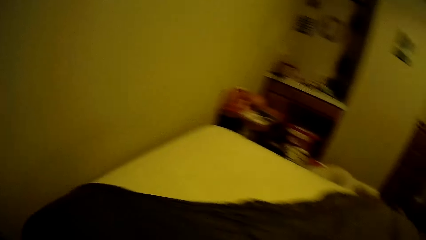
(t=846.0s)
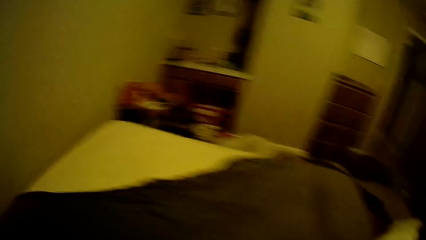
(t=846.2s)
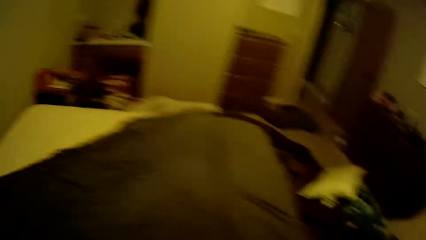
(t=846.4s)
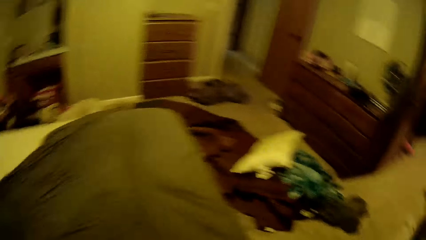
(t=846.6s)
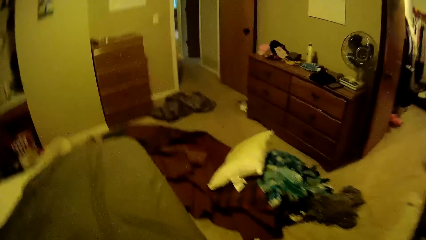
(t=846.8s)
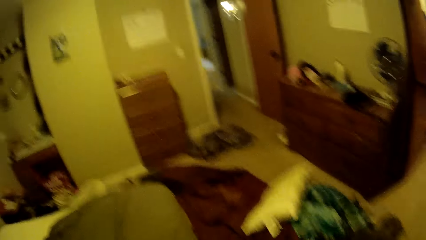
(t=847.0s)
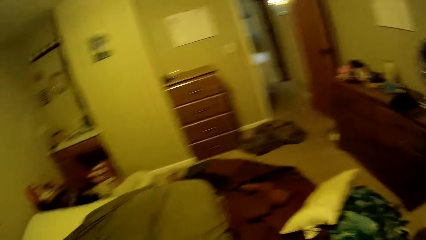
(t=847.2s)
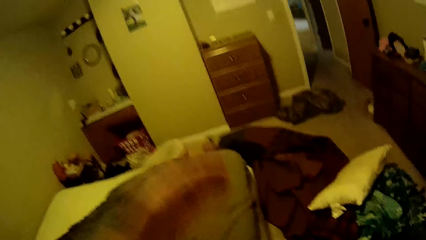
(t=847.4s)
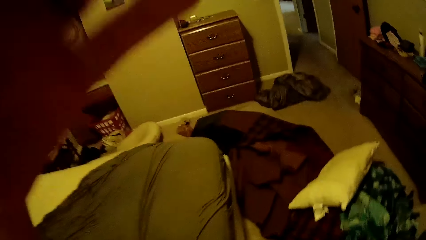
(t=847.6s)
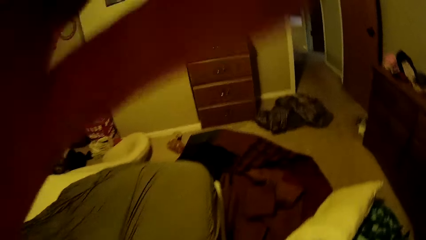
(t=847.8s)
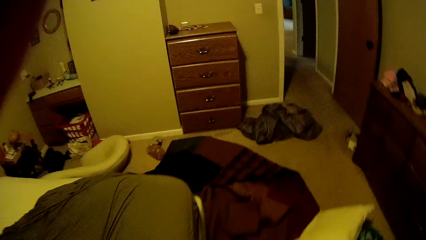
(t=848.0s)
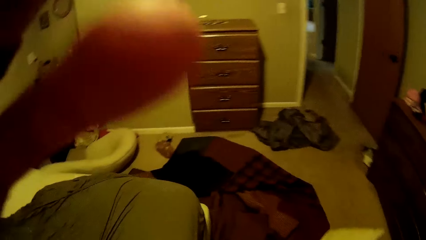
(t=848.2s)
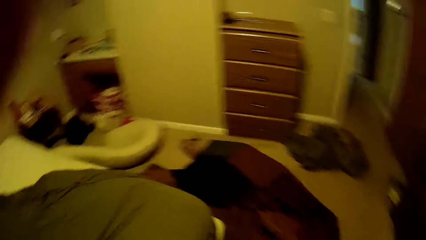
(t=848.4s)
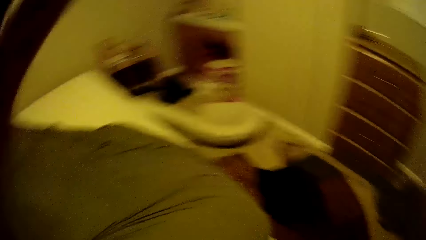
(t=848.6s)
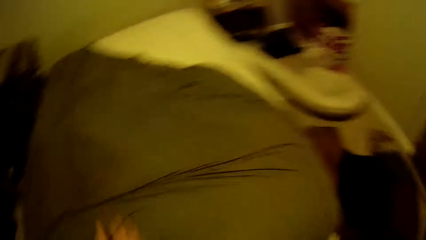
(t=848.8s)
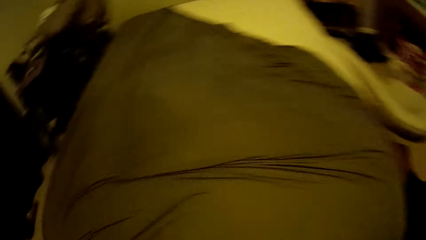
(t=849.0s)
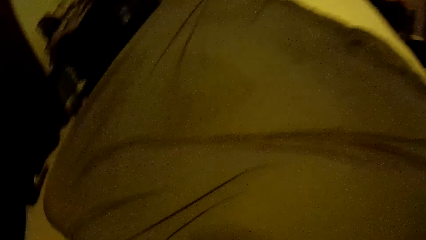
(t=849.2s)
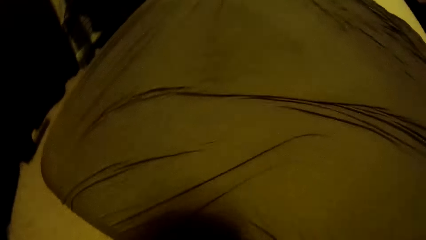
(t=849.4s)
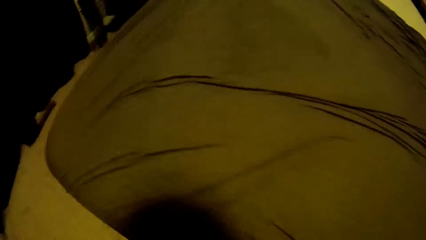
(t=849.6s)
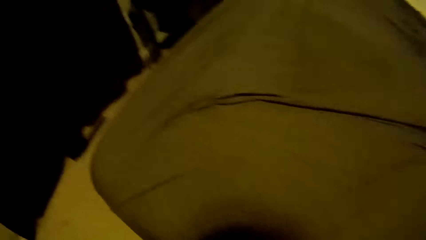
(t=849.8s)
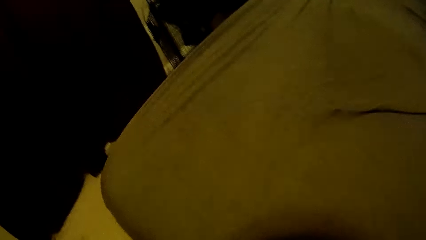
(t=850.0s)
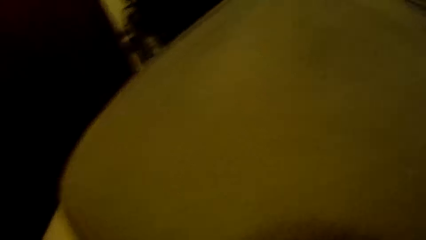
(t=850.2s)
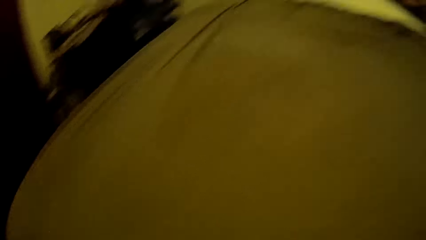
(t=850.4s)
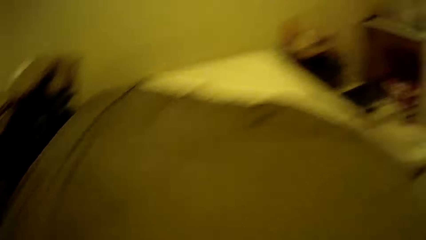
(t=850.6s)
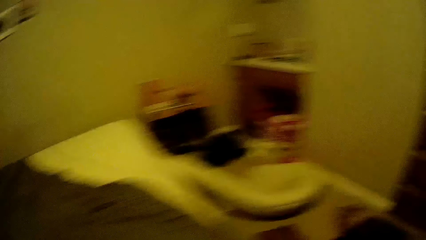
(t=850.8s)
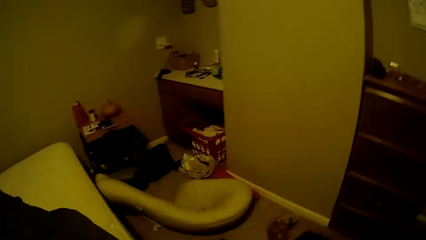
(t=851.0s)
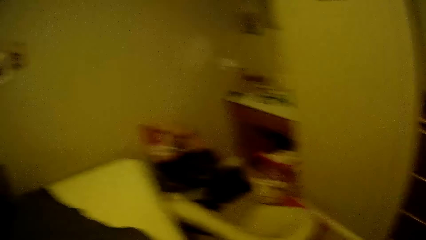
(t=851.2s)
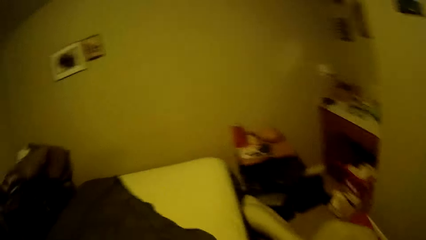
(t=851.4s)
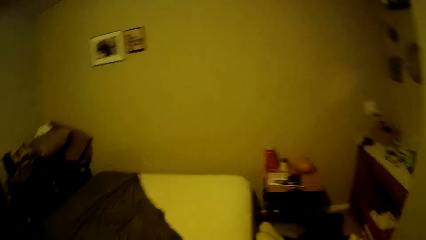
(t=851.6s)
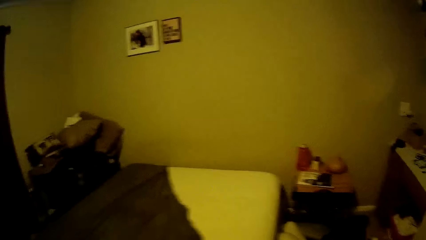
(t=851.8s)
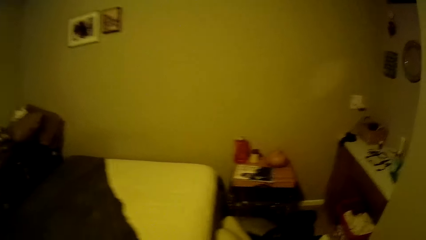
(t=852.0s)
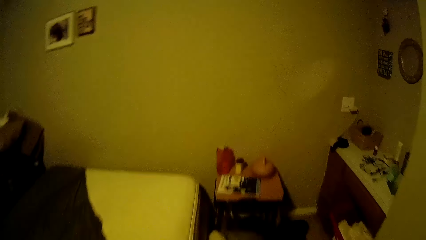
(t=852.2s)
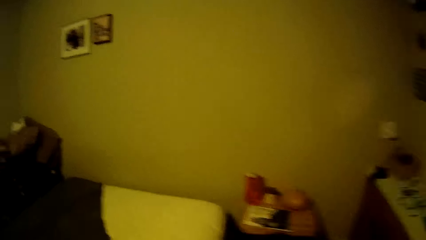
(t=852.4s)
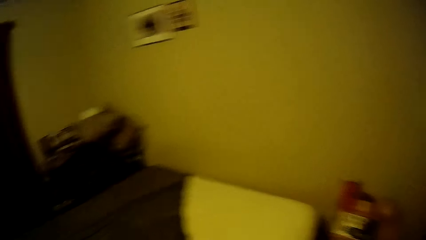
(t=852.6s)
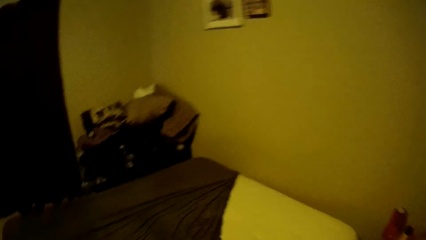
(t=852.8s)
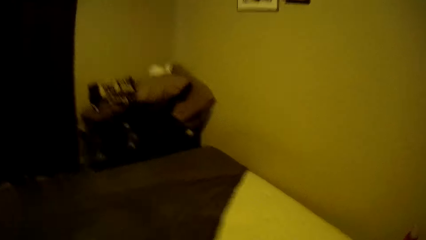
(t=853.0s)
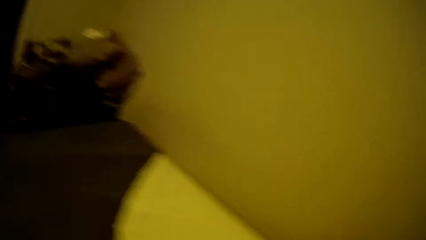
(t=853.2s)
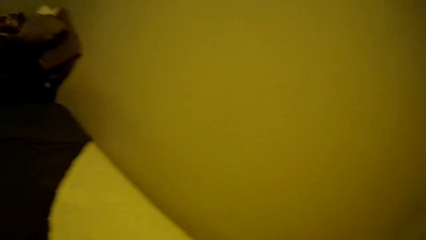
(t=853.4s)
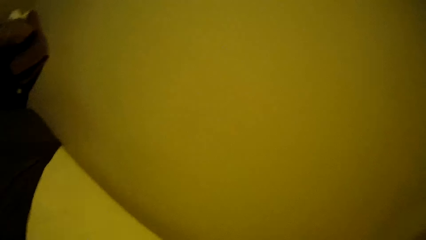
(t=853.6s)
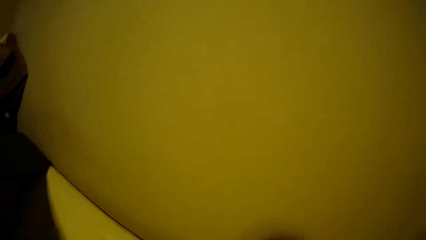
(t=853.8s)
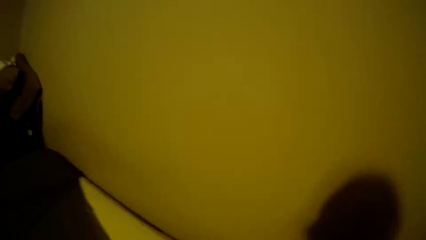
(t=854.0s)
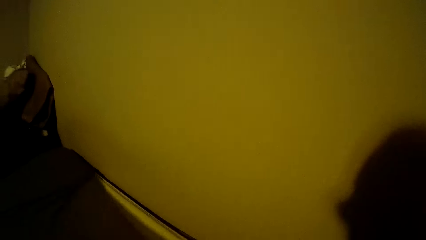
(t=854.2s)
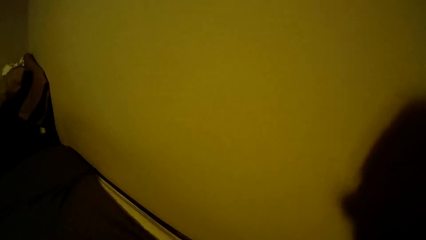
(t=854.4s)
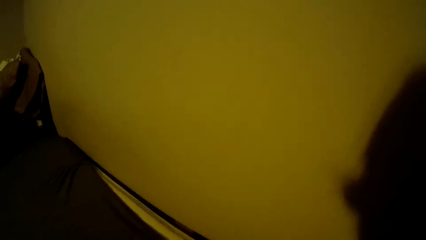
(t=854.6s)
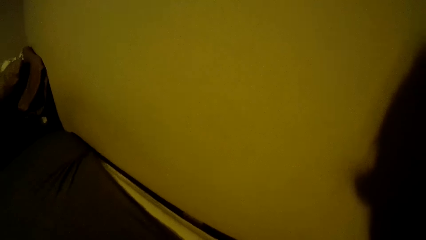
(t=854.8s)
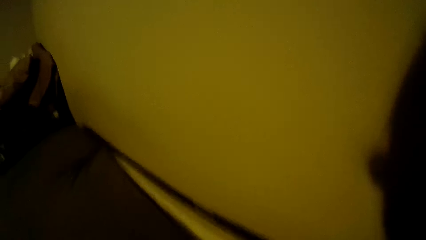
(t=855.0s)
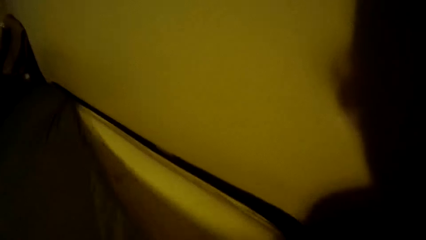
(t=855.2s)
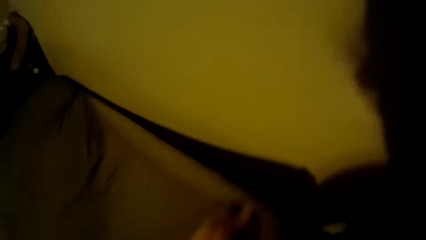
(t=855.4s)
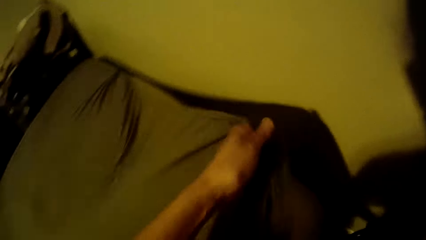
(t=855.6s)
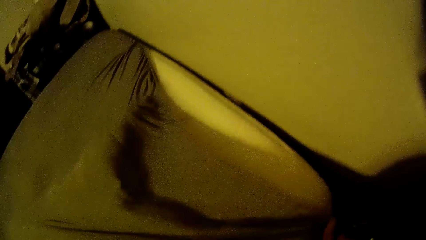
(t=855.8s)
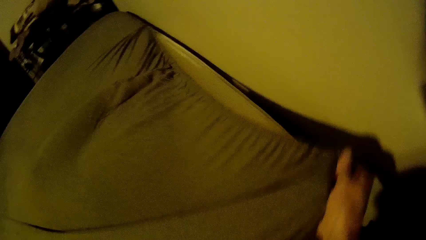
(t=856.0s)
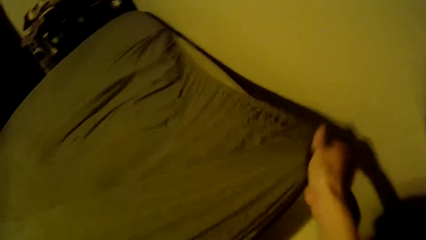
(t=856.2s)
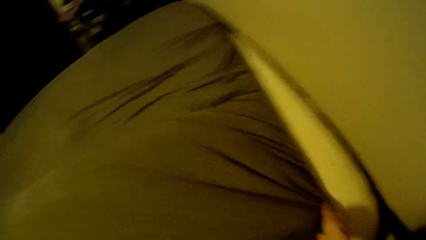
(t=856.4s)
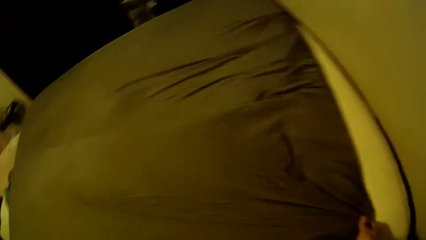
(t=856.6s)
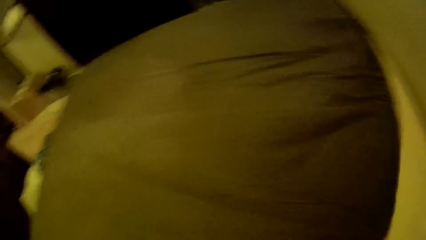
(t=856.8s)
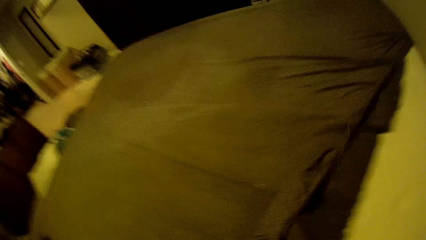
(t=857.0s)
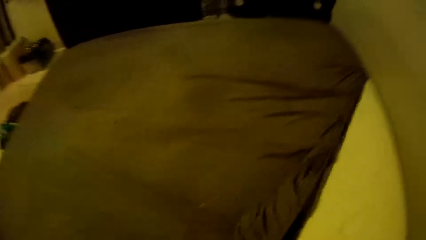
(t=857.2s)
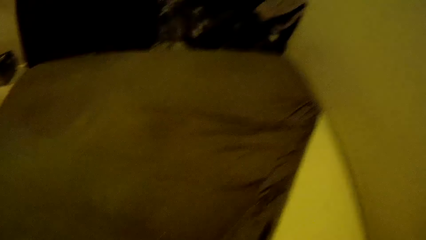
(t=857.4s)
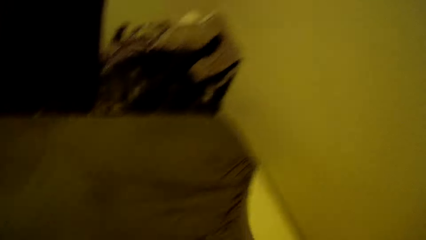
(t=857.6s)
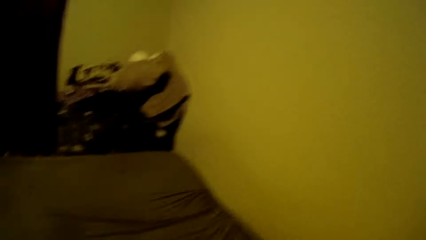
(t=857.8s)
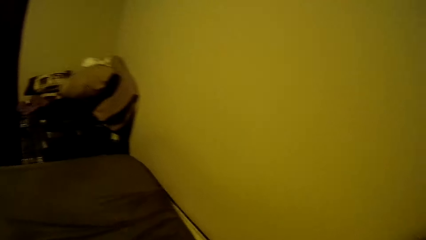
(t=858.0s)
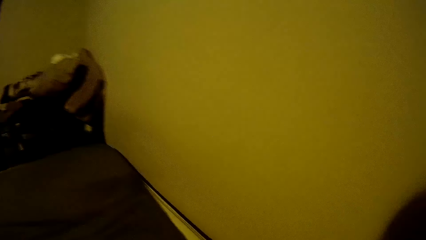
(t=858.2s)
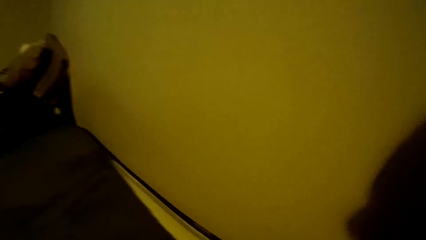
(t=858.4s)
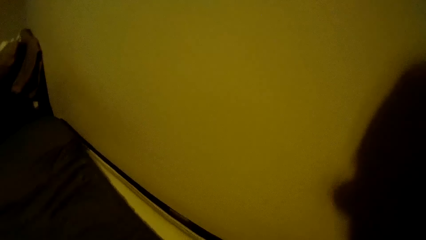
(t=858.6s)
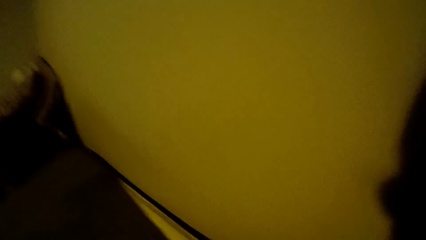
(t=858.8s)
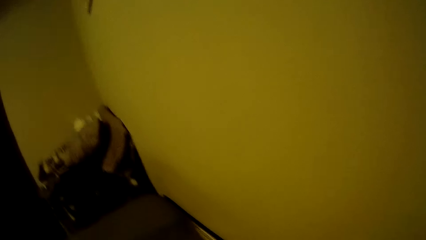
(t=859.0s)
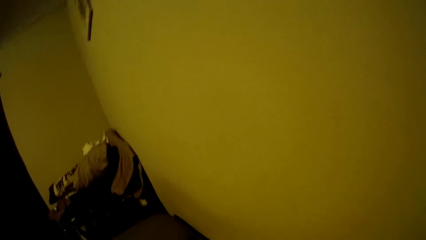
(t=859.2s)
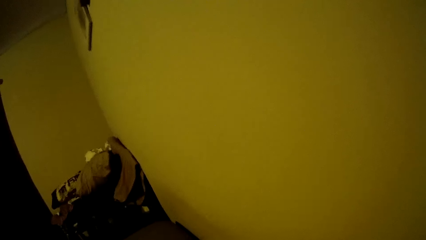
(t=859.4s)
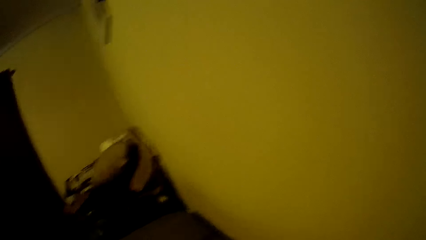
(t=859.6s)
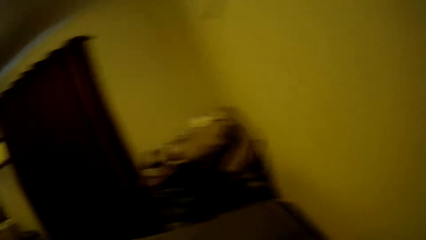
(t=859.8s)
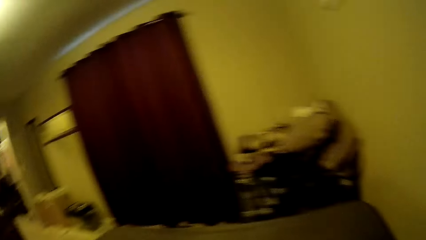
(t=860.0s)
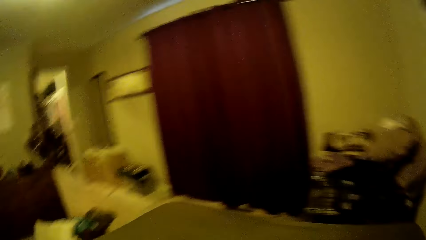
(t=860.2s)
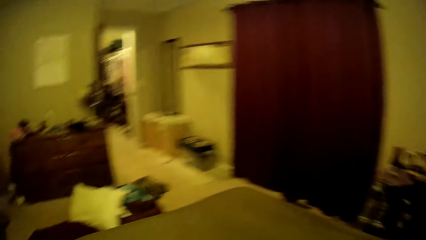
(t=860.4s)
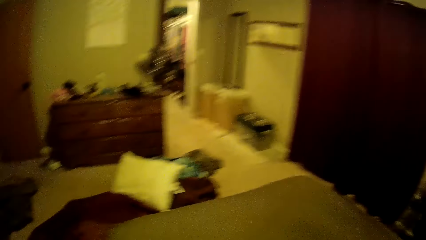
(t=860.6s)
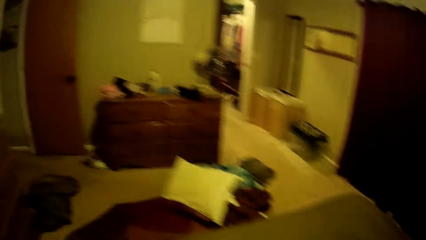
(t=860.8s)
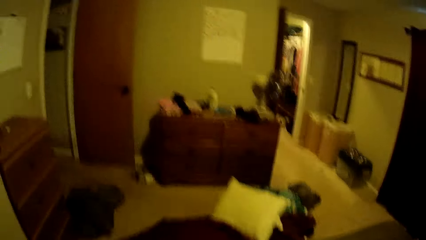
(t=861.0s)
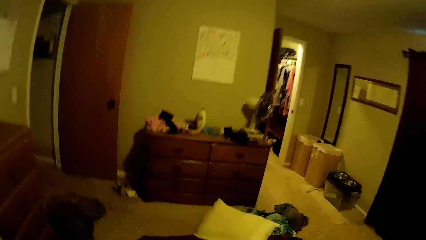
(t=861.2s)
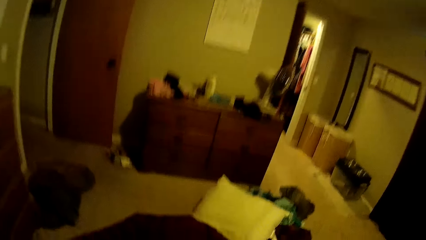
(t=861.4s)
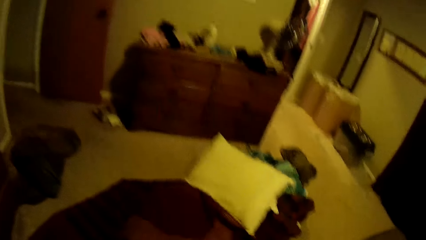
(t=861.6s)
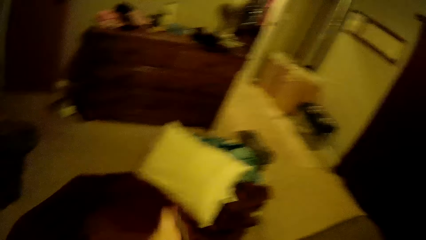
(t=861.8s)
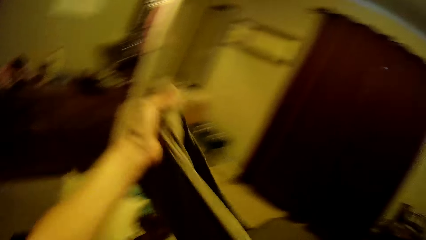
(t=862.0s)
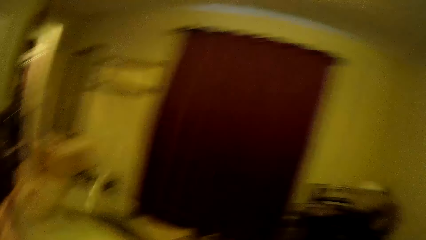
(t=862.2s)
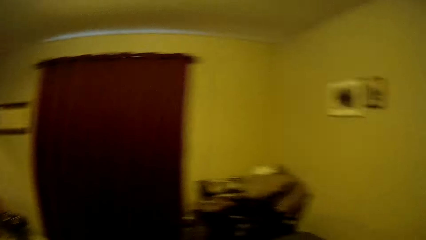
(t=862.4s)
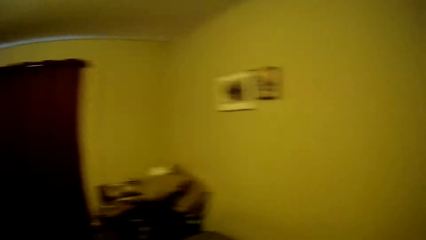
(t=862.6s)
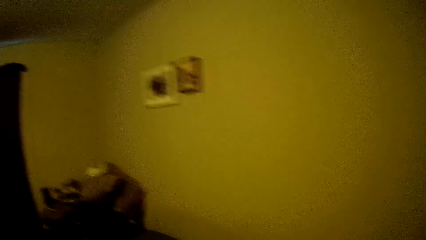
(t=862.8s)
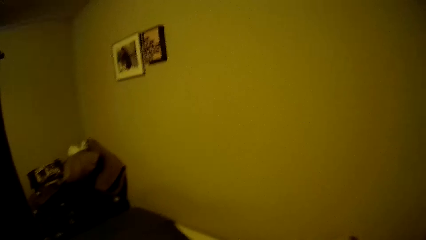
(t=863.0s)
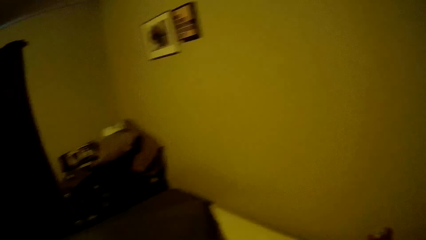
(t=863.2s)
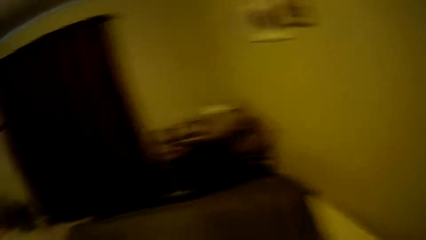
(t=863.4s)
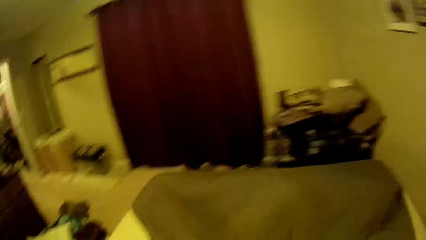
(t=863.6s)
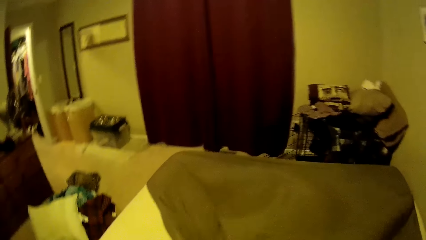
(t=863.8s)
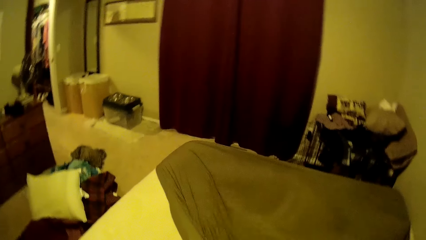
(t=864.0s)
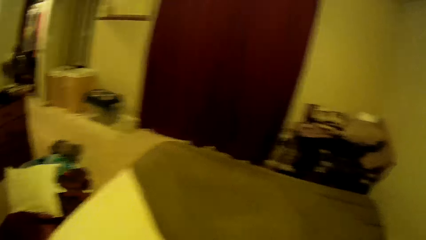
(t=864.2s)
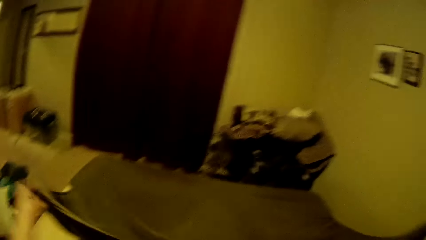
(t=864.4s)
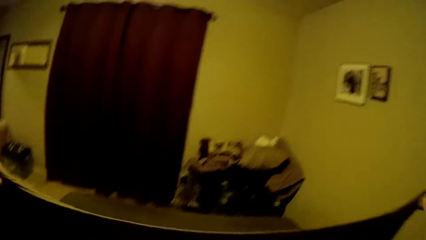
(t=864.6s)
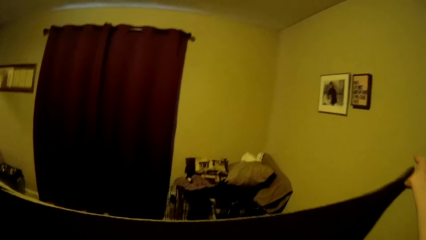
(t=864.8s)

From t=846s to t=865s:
The camera wearer adjusts the camera. They straighten the brown bedsheet on the bed. They look sideways and lift the bottom sheet.
